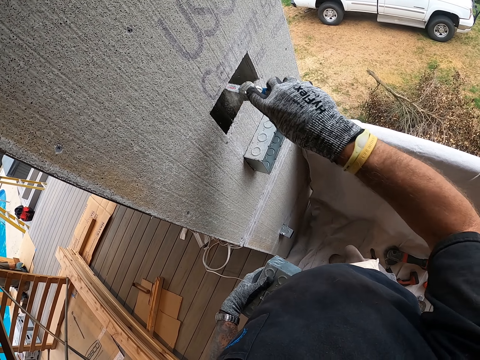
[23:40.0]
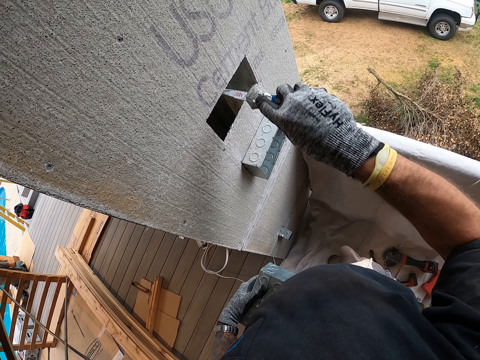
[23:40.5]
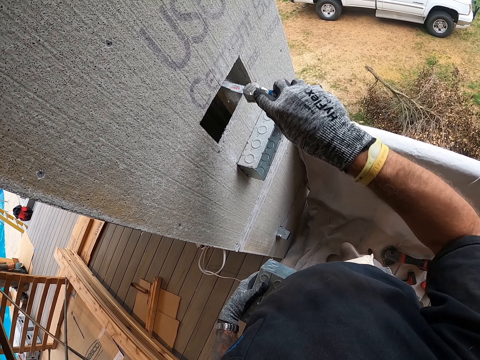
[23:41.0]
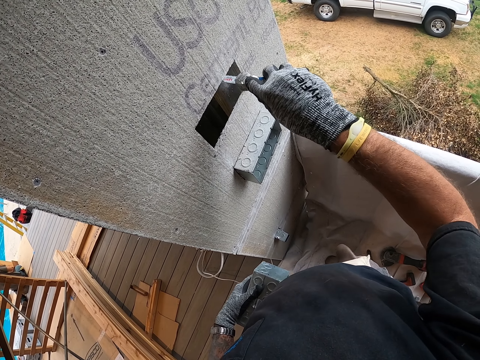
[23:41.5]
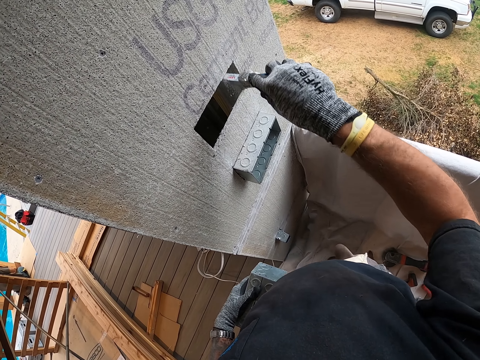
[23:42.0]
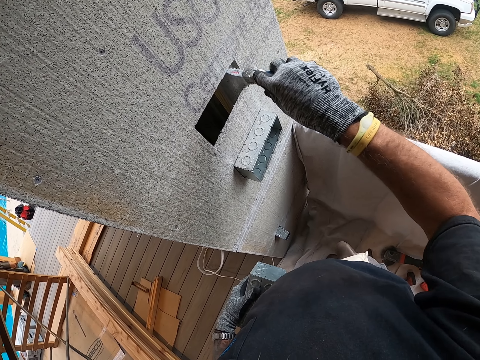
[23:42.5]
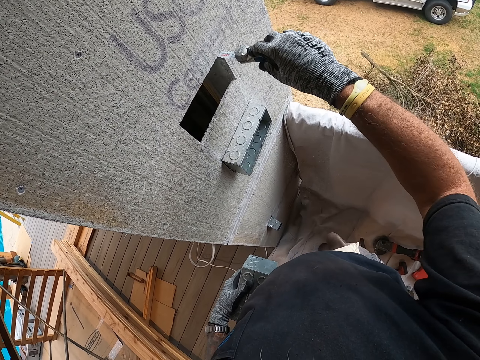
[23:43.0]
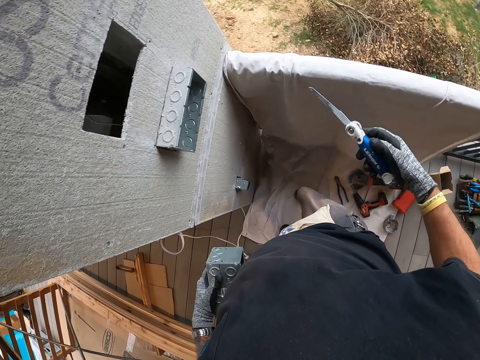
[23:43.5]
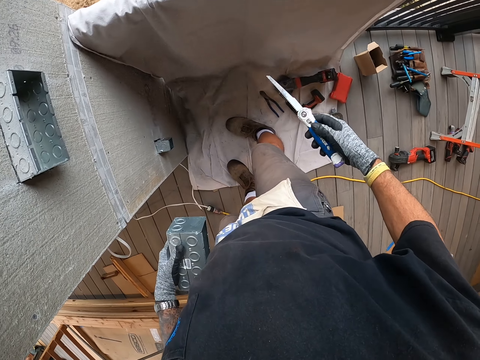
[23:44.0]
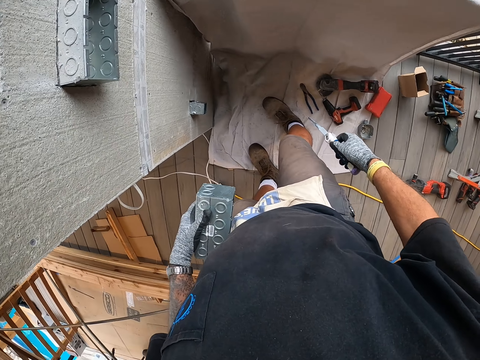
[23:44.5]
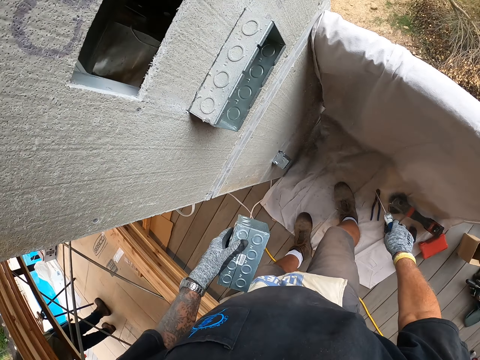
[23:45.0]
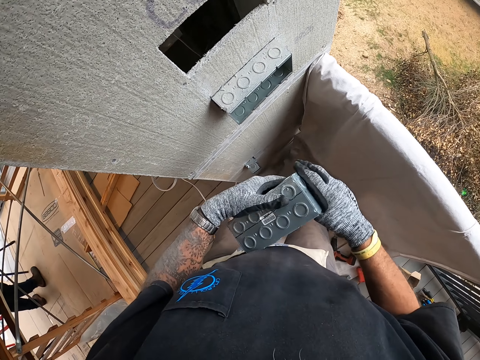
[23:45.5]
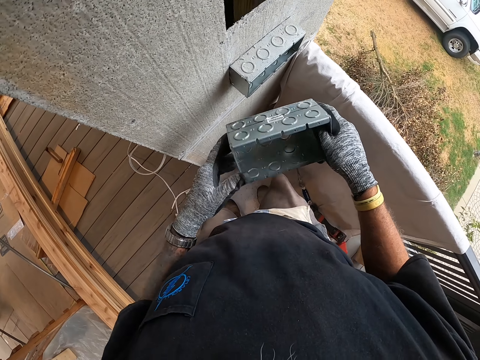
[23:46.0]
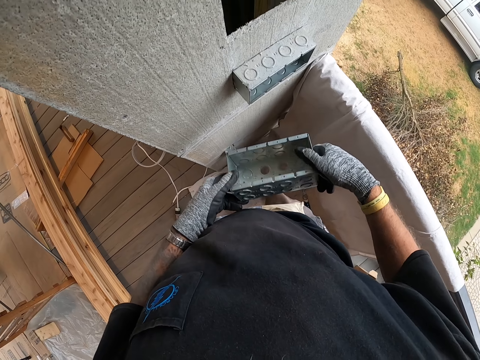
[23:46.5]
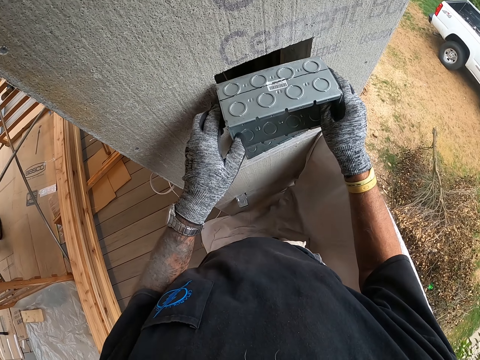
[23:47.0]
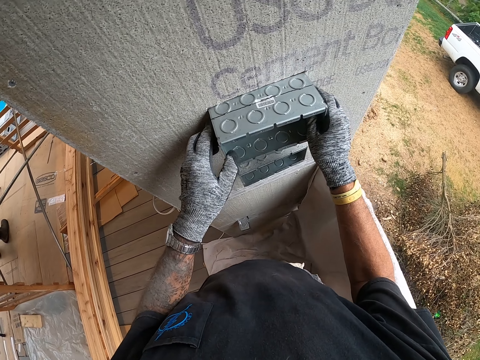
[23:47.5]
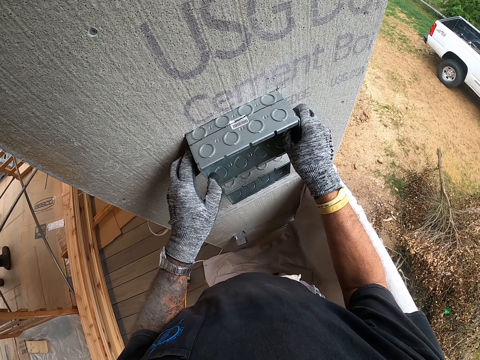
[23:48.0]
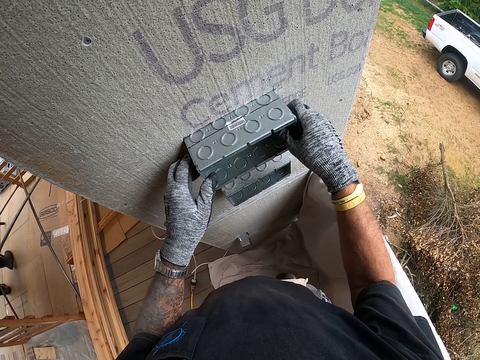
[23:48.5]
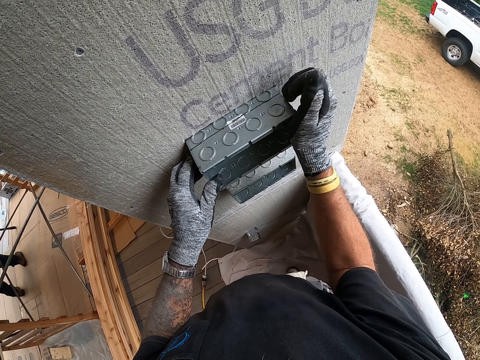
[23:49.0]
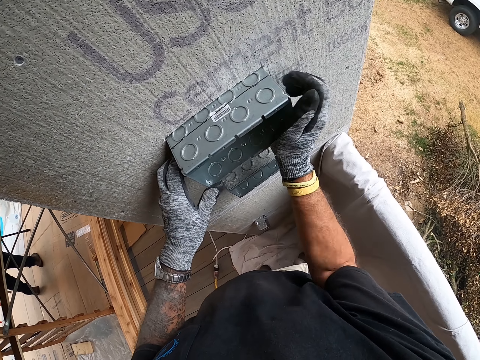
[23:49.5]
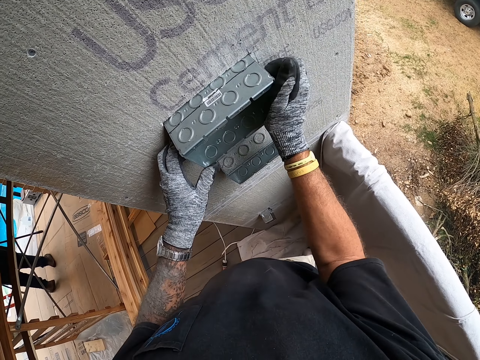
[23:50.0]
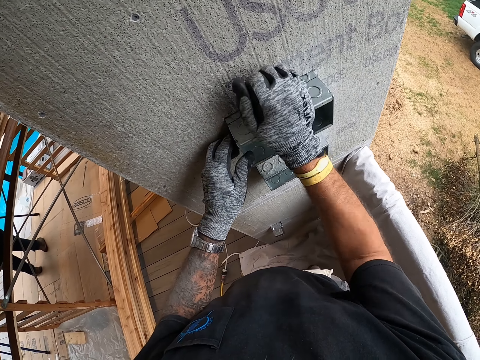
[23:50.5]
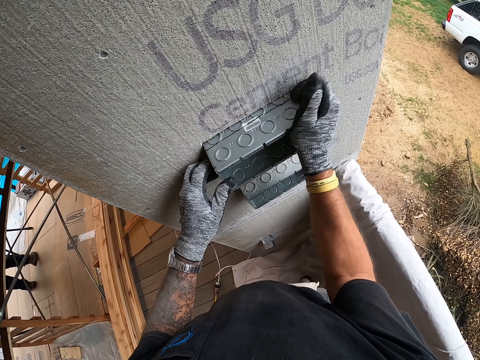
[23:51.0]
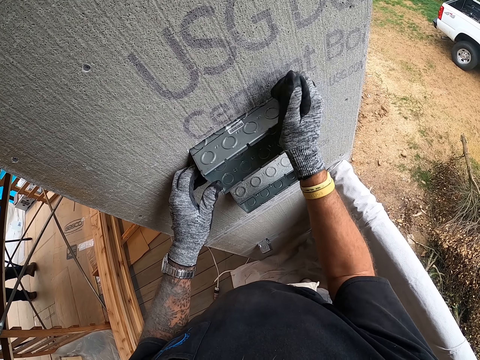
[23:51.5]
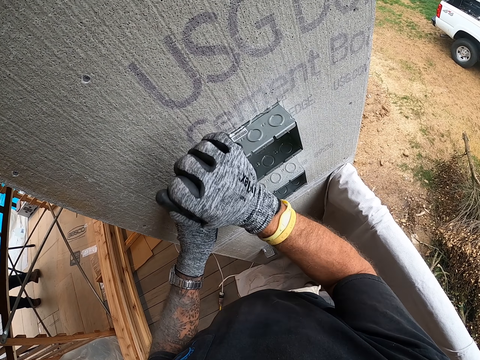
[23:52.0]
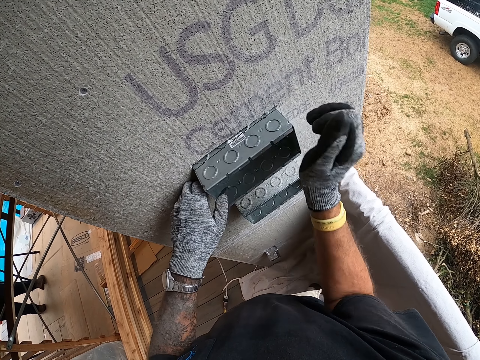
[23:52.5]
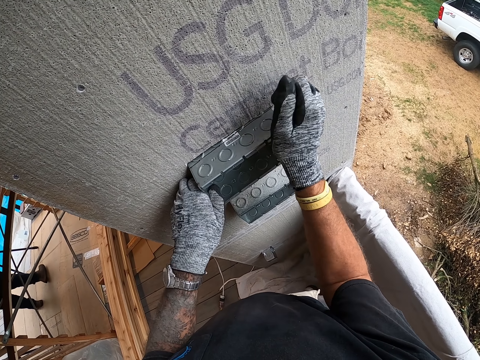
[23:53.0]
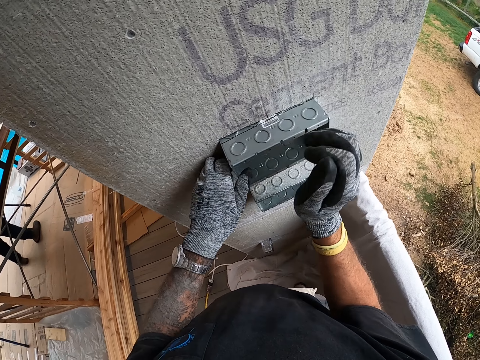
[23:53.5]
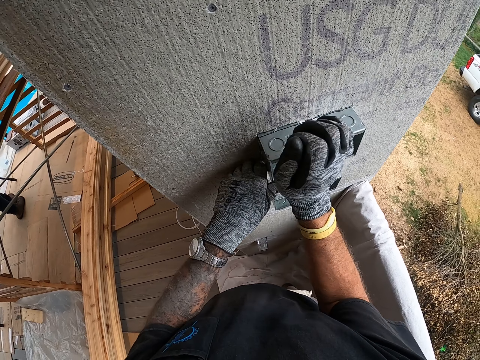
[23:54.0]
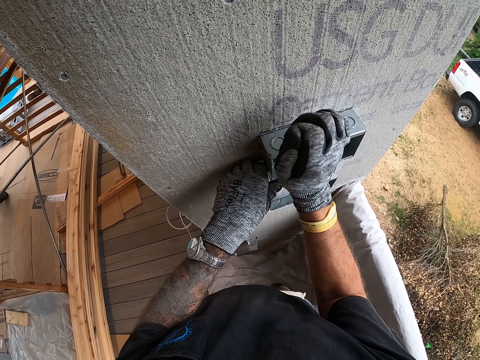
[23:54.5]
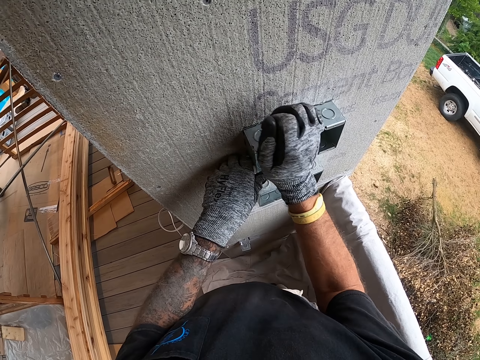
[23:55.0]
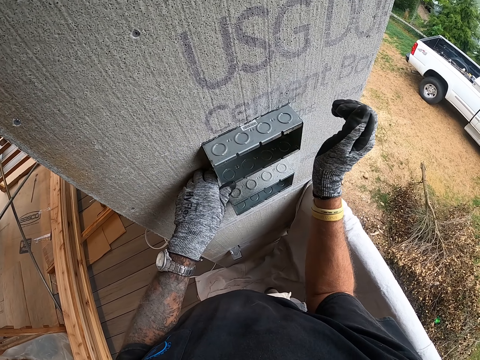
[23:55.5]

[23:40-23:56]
The camera wearer throws the folding saw on the floor. They insert the metal block in the hole on a wall. They fix the metal block. They hit a metal repeatedly.

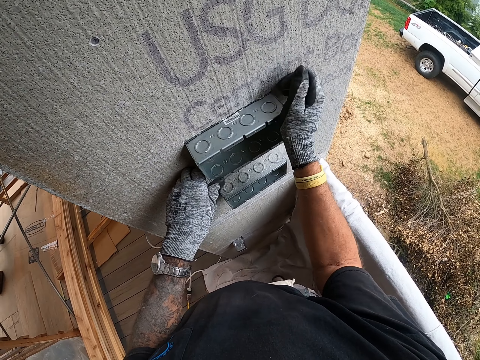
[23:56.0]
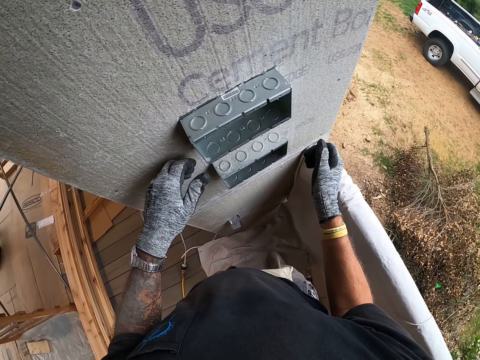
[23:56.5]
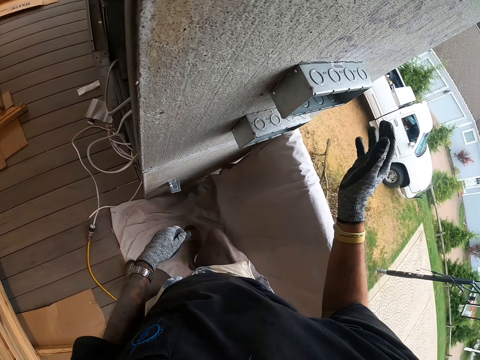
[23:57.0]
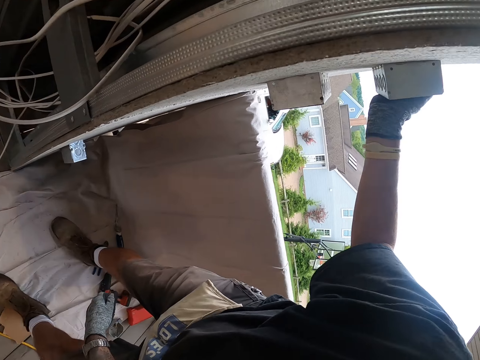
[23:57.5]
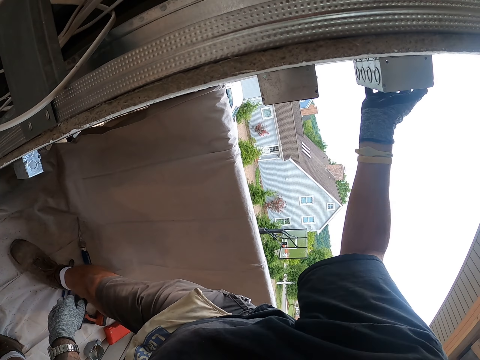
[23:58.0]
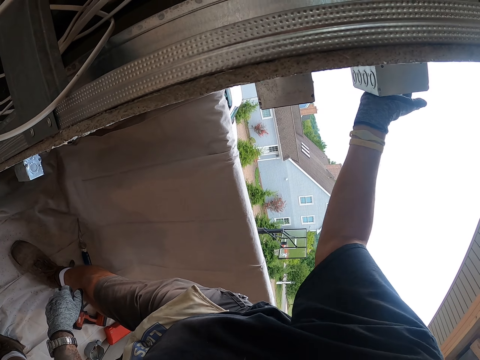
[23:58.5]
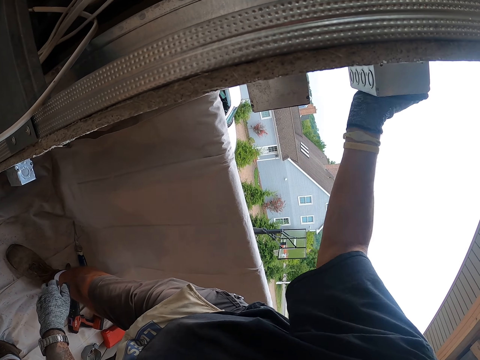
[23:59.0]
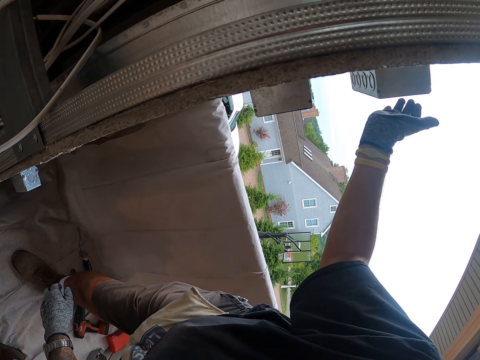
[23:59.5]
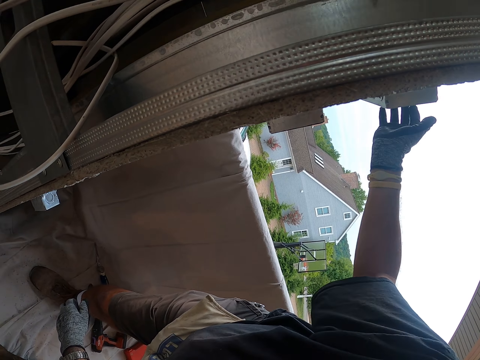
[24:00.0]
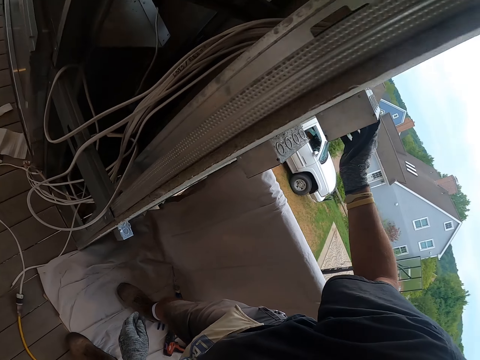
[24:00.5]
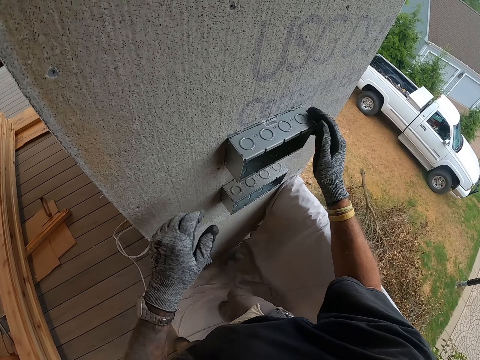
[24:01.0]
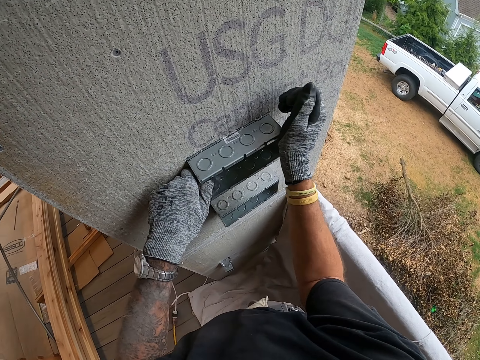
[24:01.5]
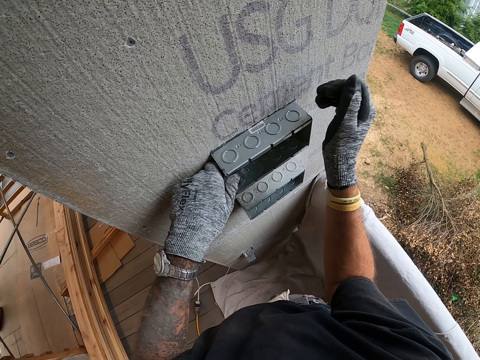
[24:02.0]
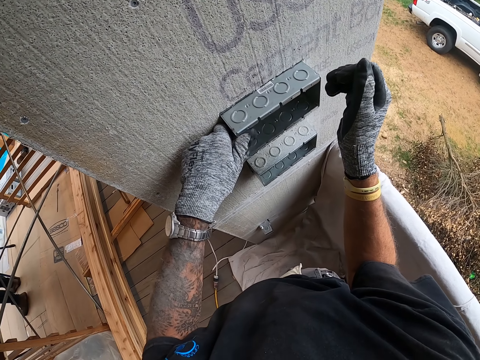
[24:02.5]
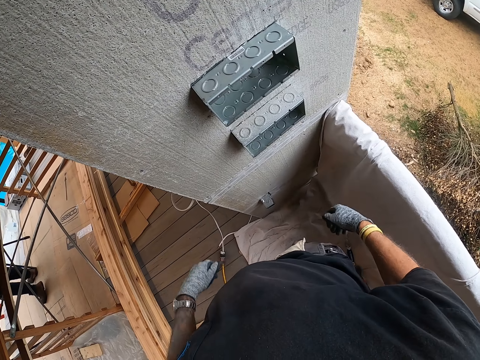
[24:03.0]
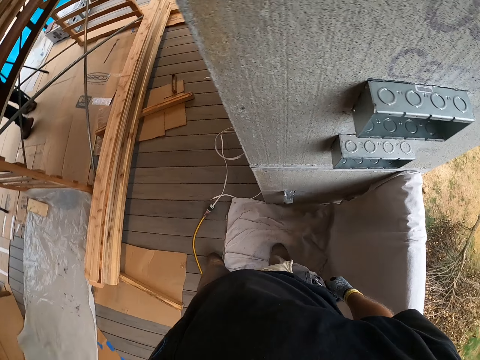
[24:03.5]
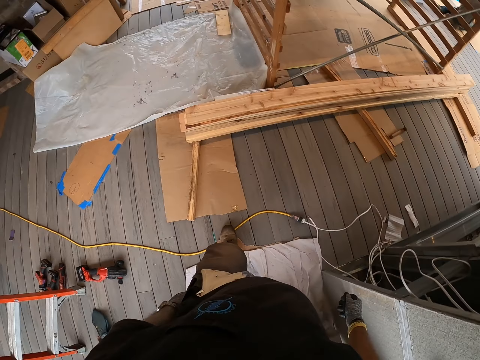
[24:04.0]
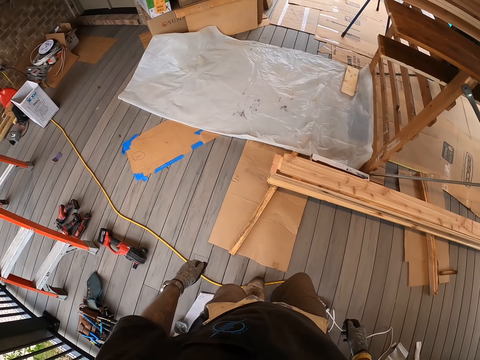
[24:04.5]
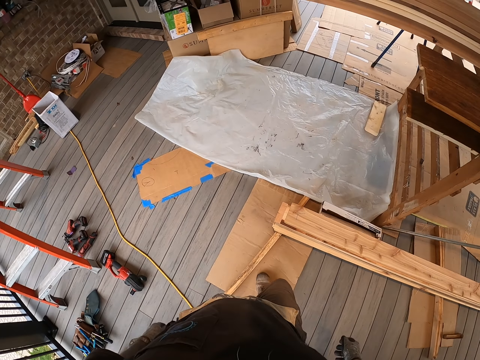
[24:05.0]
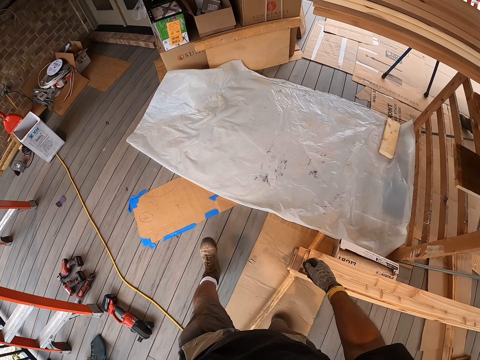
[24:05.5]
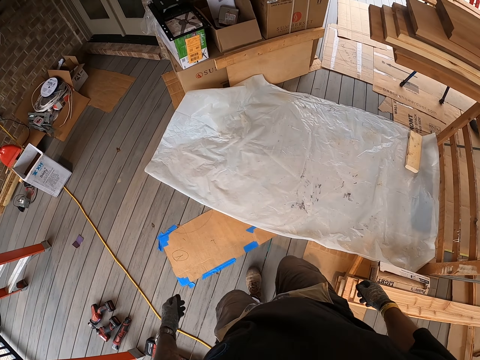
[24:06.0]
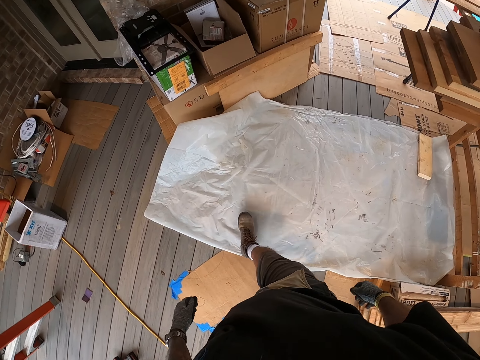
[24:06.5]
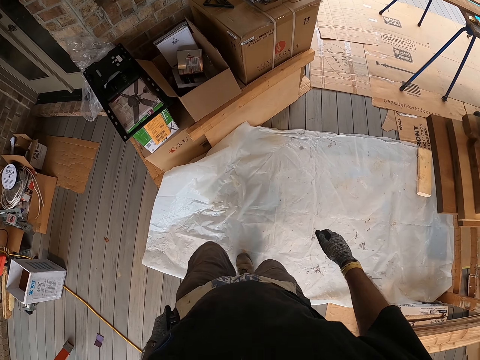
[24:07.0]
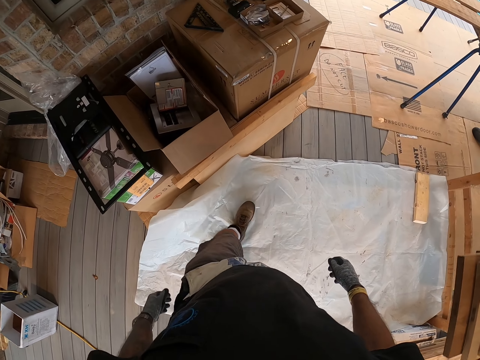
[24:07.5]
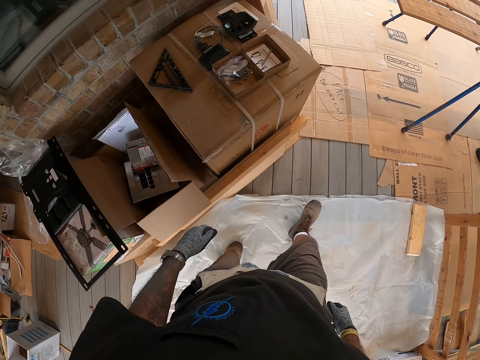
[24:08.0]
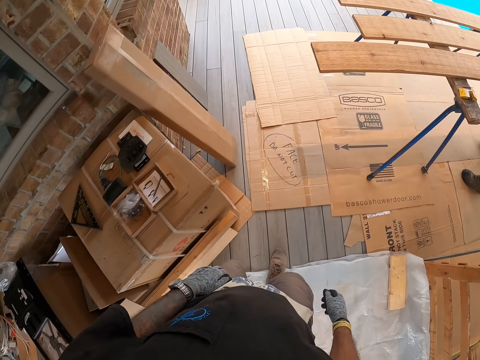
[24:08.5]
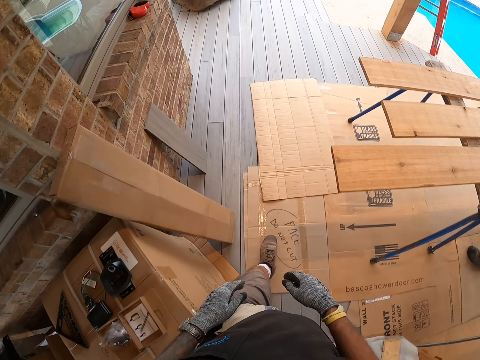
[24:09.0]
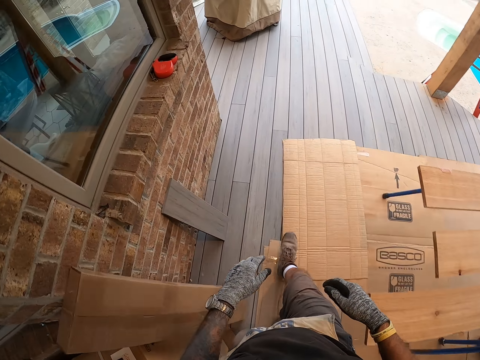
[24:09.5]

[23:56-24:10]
The camera wearer hits a metal. They hit it repeatedly. They move at the porch. They walk around the house.
